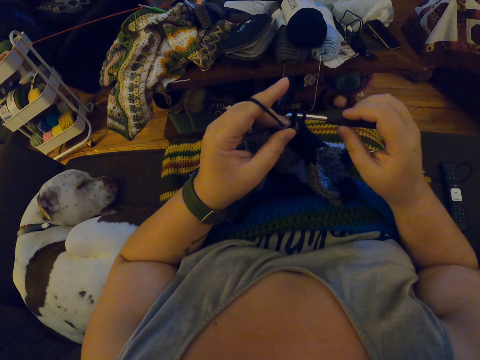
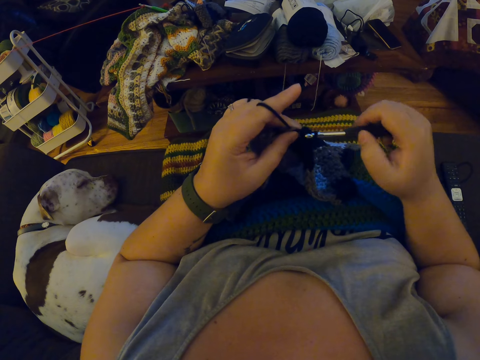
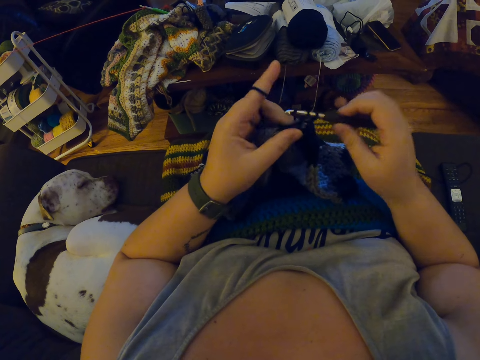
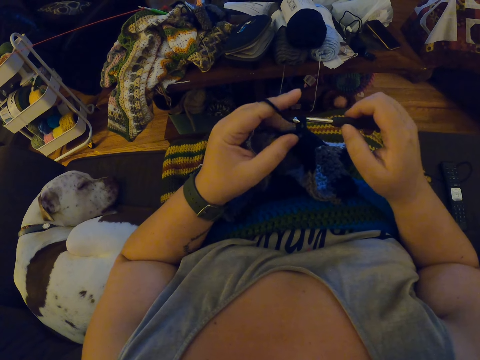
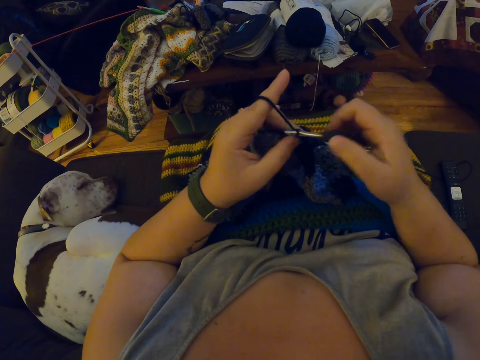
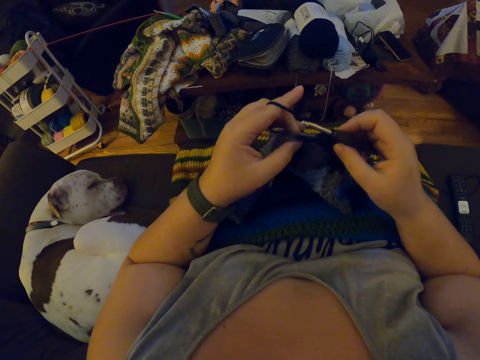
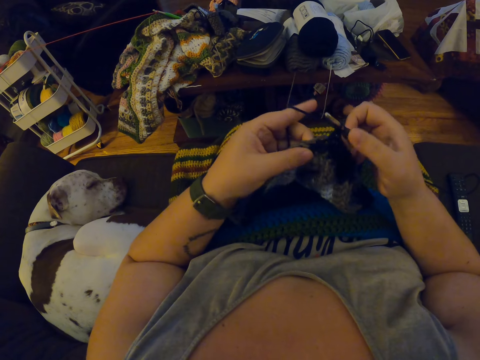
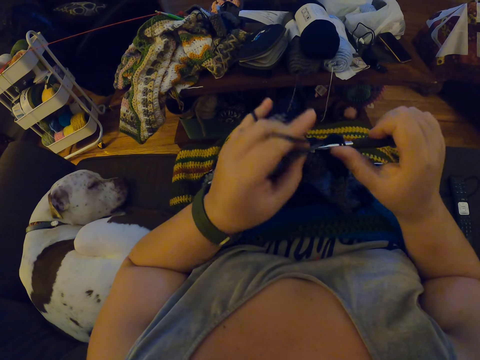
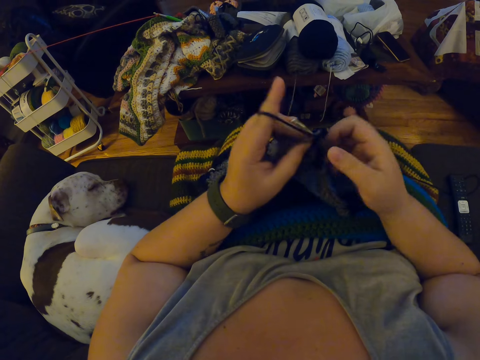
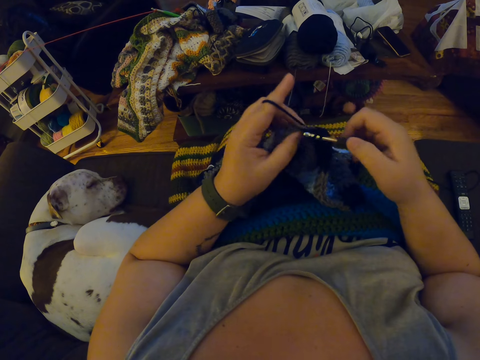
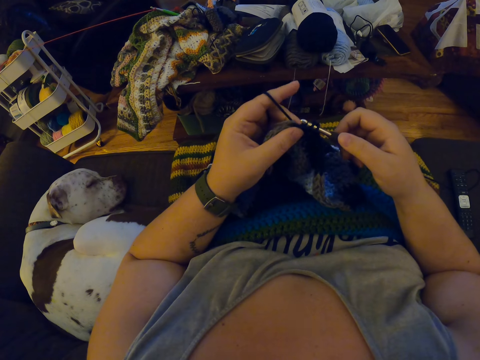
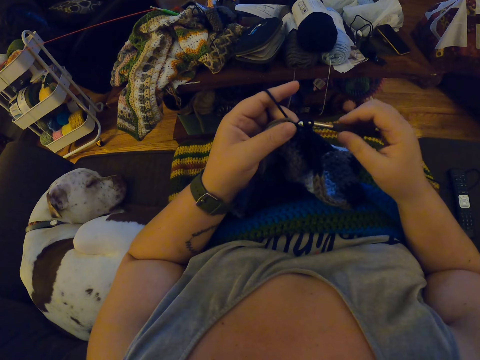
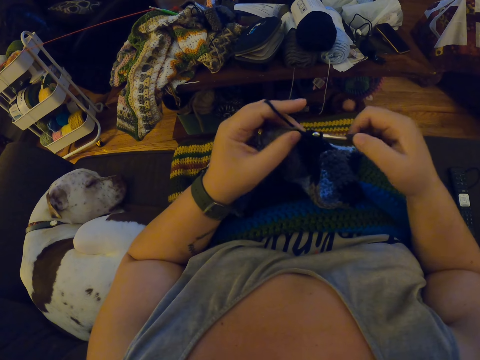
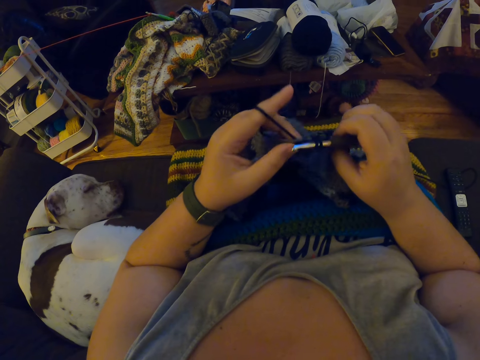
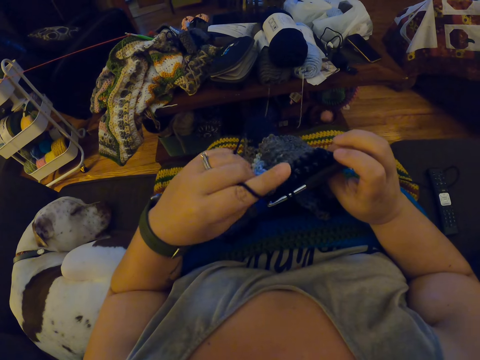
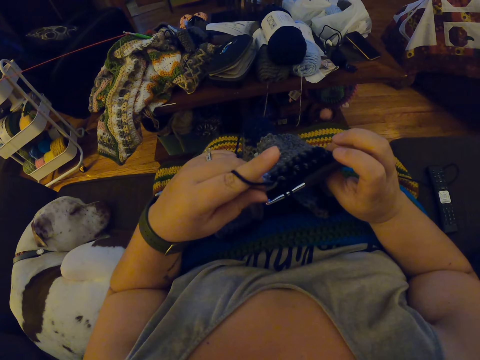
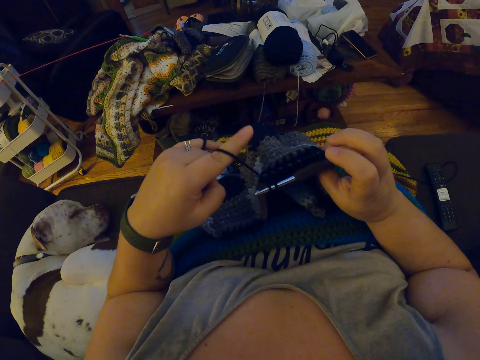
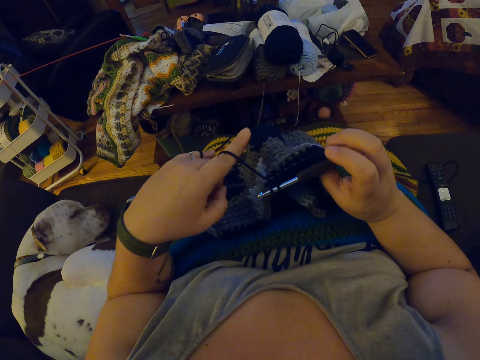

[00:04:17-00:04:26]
The camera wearer examines the crochet. They turn the fabric.

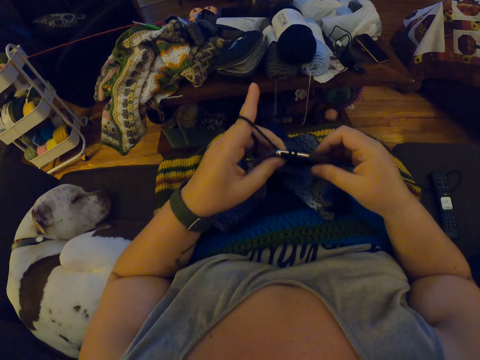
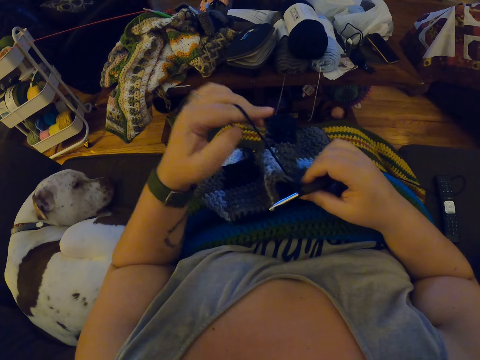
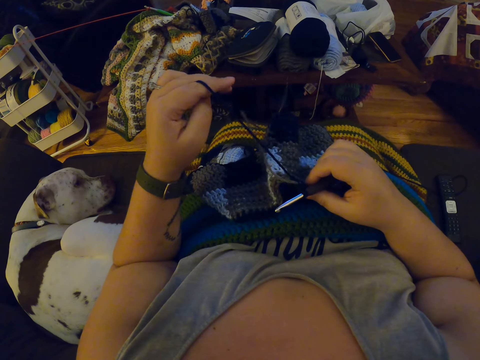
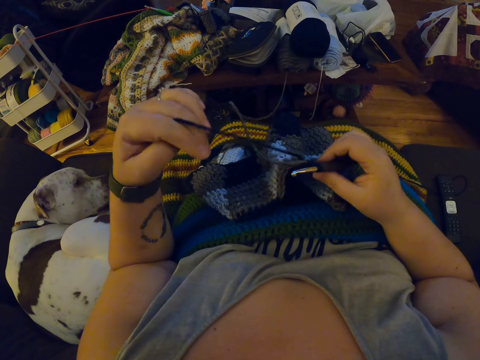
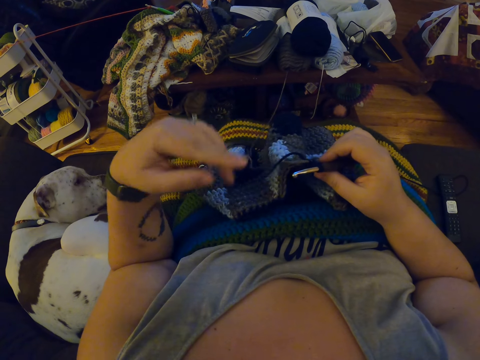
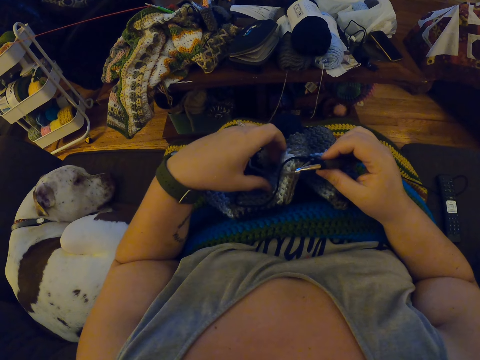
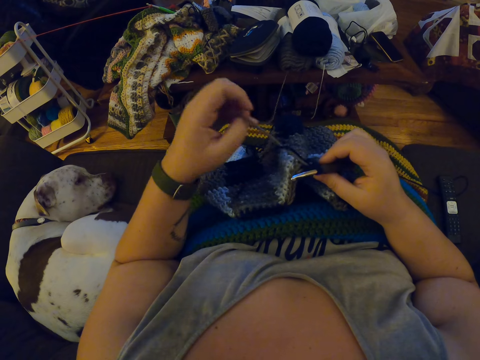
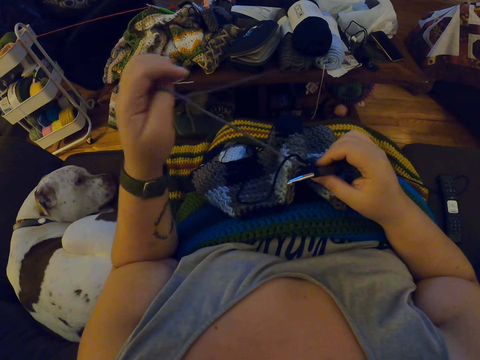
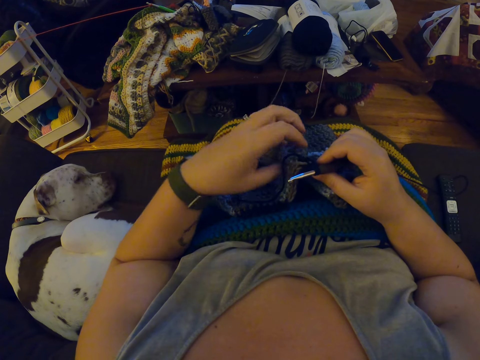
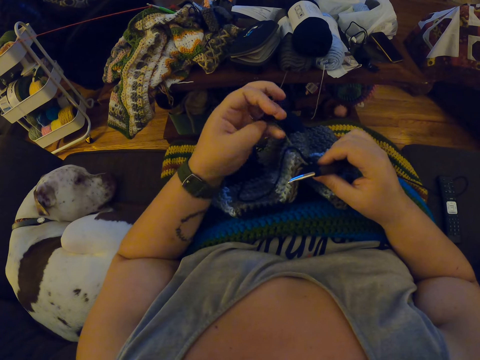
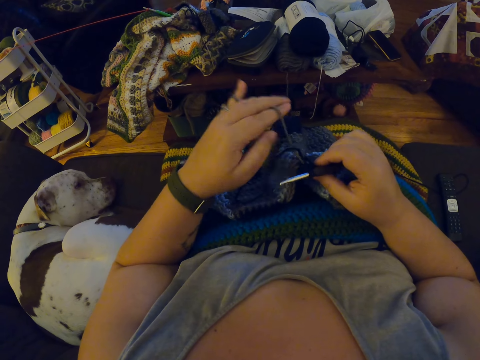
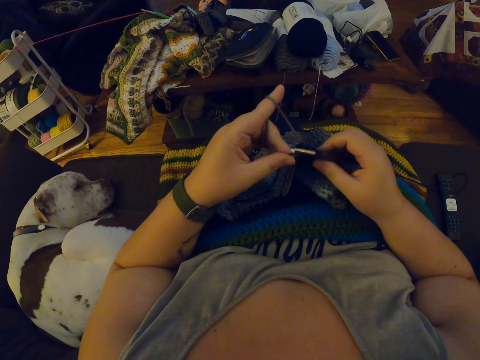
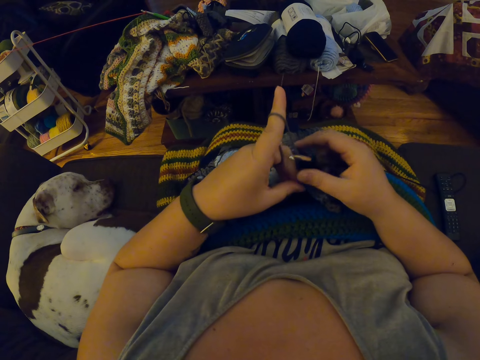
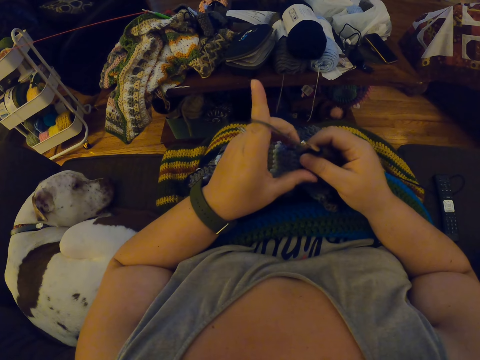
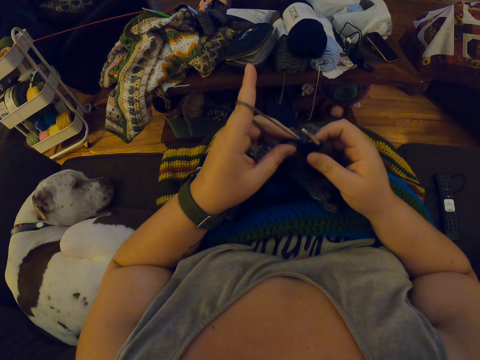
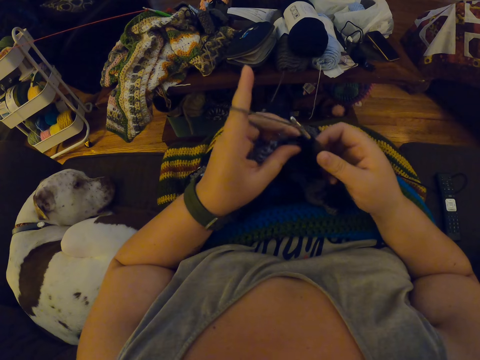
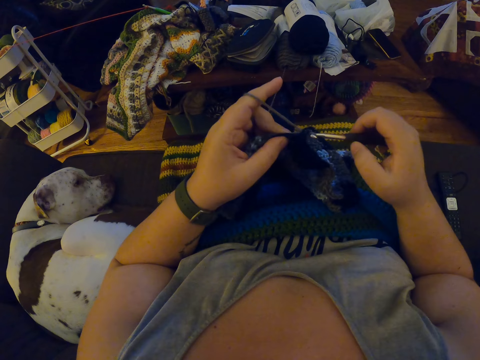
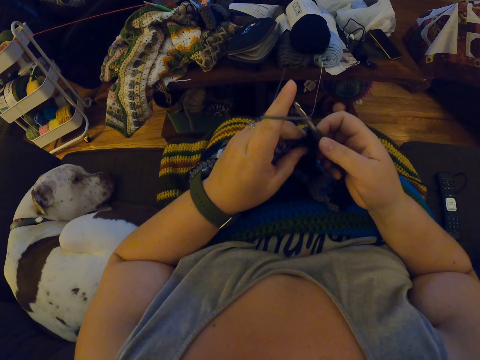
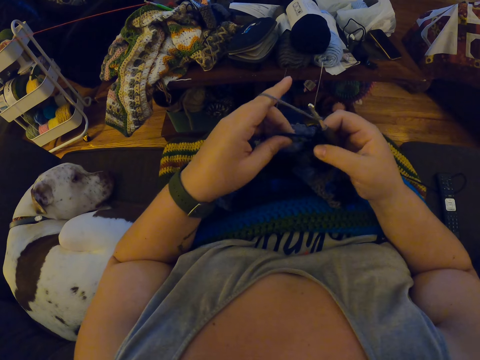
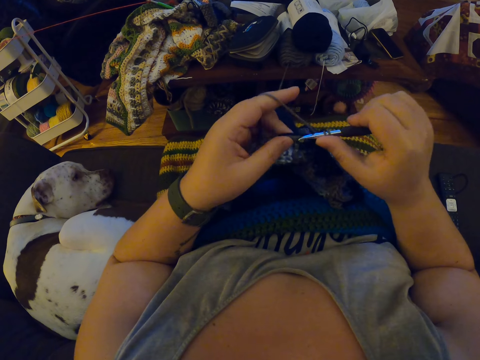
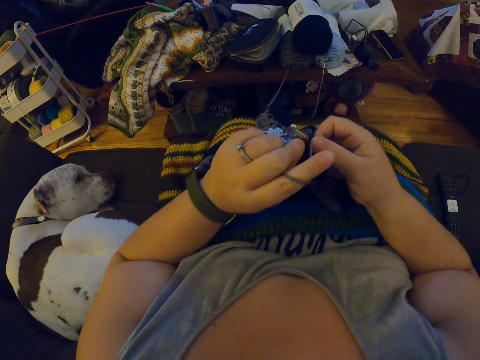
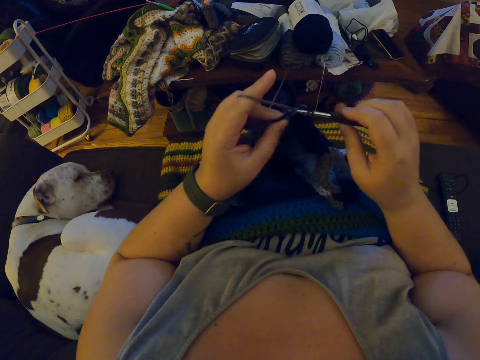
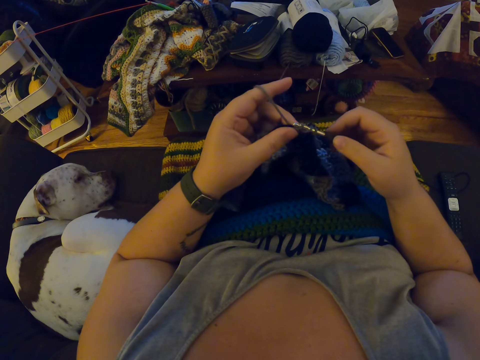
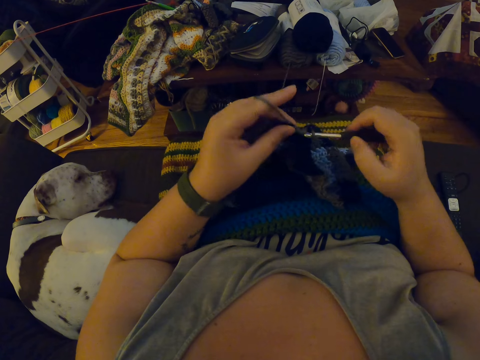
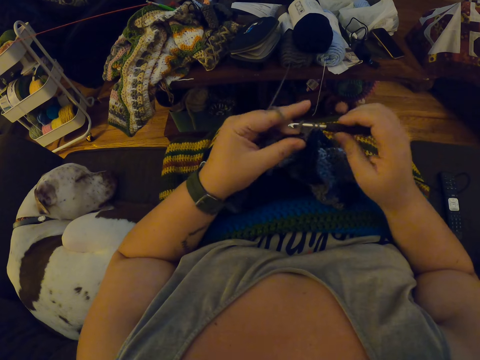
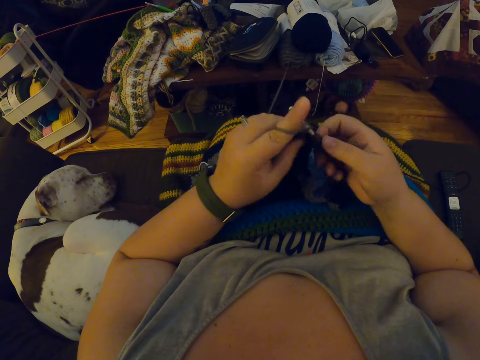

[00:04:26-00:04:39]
The camera wearer unhangs the black yarn from her left fingers. She draws the grey yarn with her left hand. She hangs the grey yarn on her left pinky finger. She hangs the grey yarn on her left index finger. She pins down the black yarn with her right thumb. She crochets the grey yarn with the crochet hook.

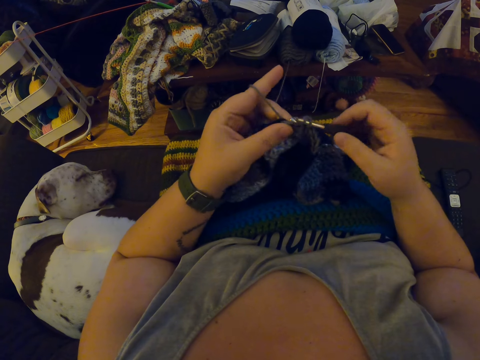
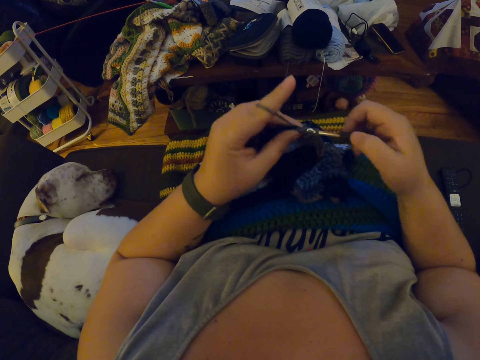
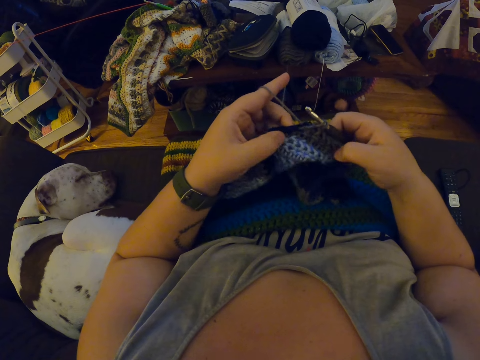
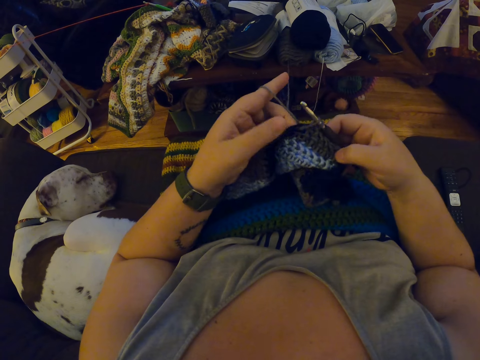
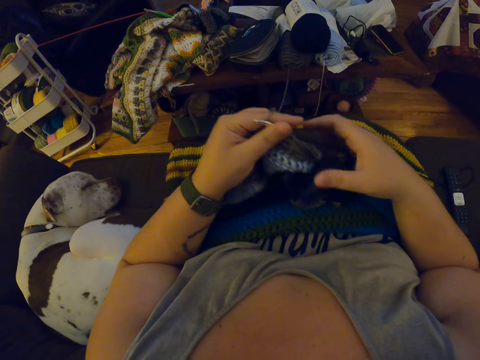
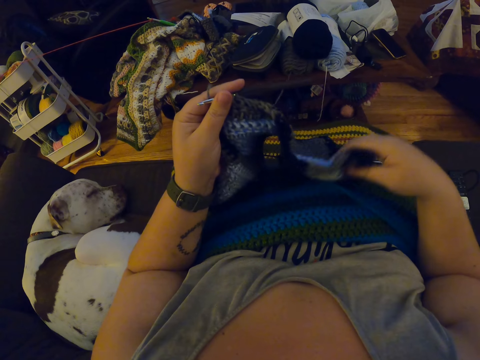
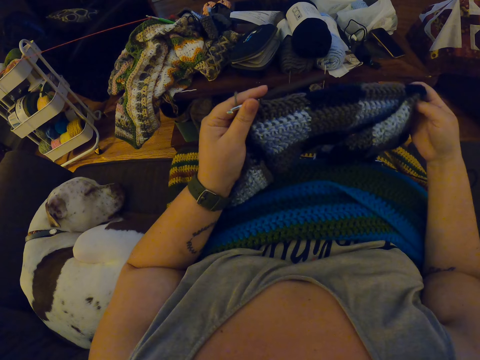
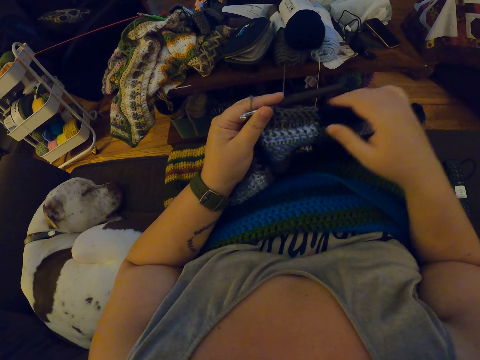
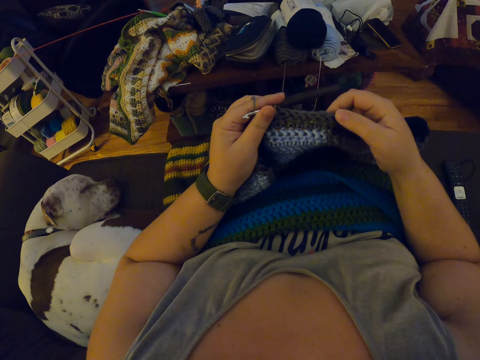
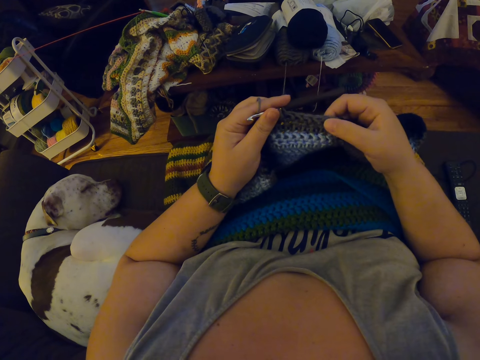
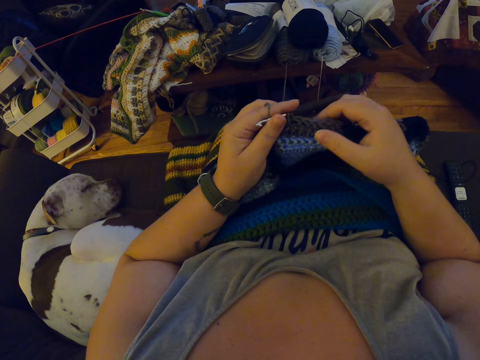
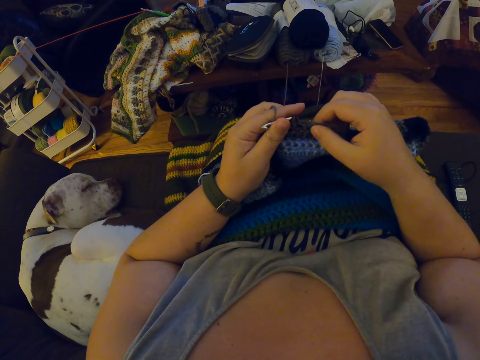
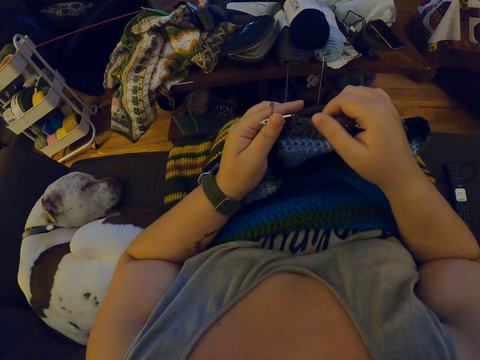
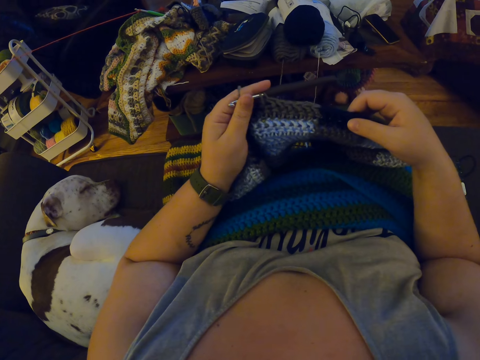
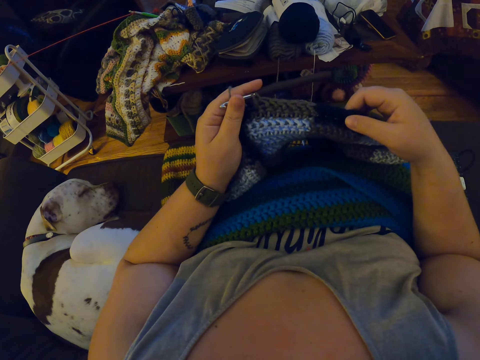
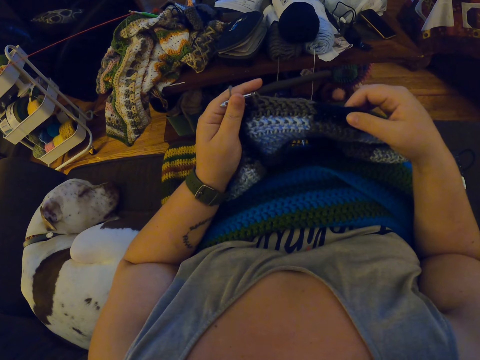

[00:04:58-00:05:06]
The camera wearer turns the fabric. She adjusts the crochet with her hands. She enlarges the fabric. She touches the crochet with her right hand. She stretches the fabric.
